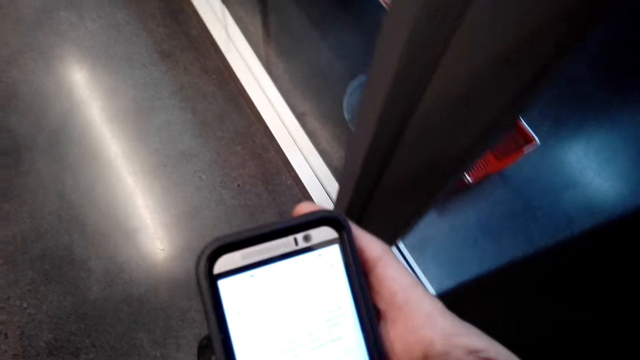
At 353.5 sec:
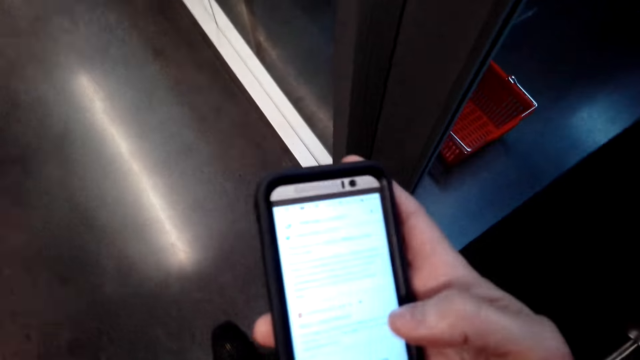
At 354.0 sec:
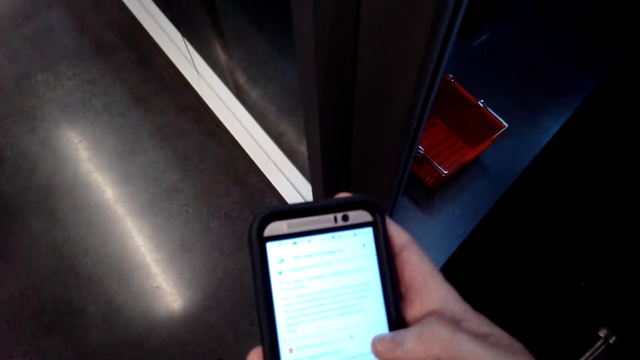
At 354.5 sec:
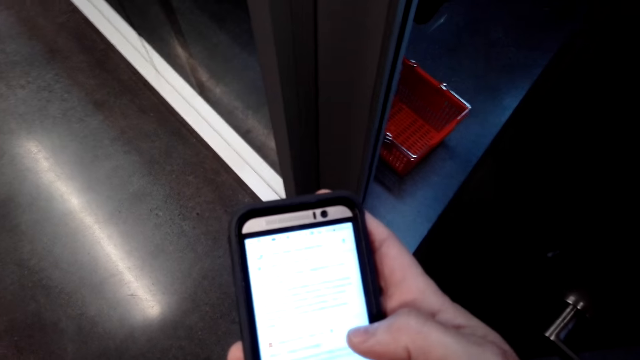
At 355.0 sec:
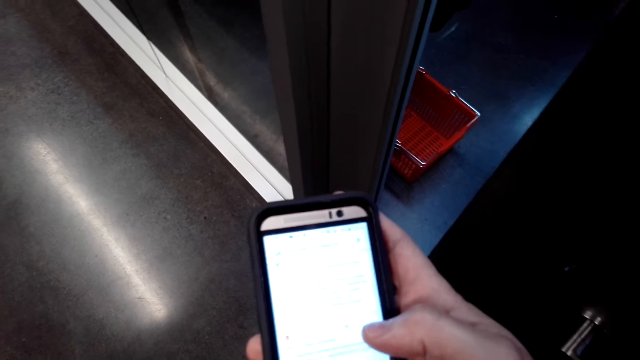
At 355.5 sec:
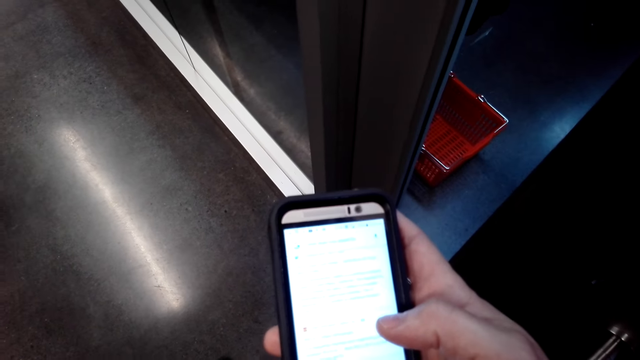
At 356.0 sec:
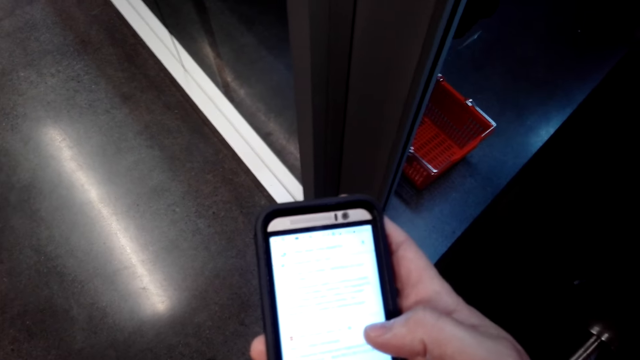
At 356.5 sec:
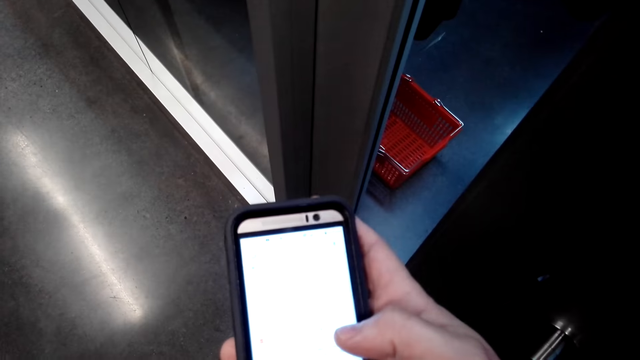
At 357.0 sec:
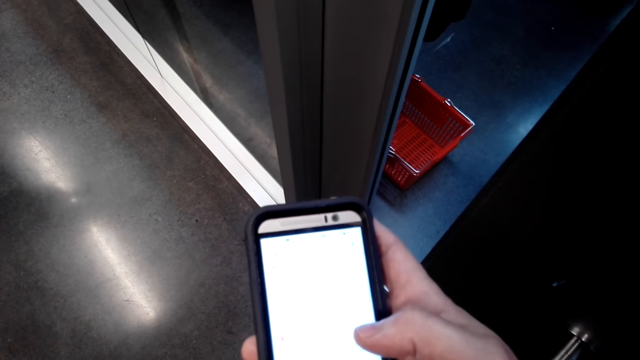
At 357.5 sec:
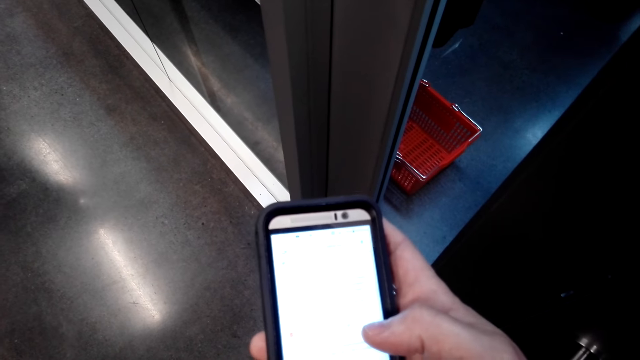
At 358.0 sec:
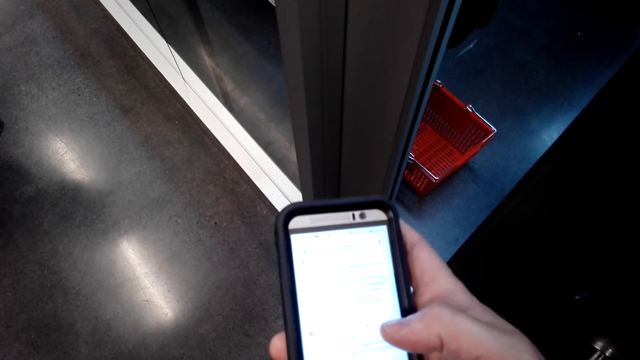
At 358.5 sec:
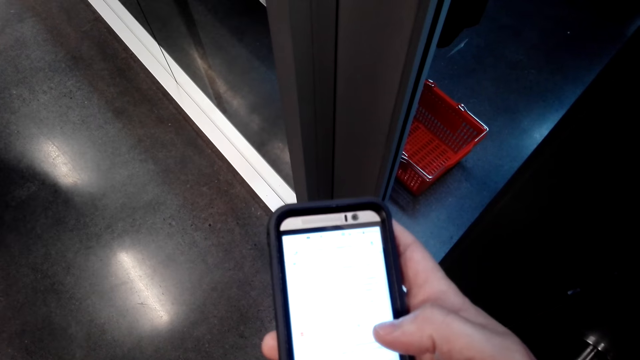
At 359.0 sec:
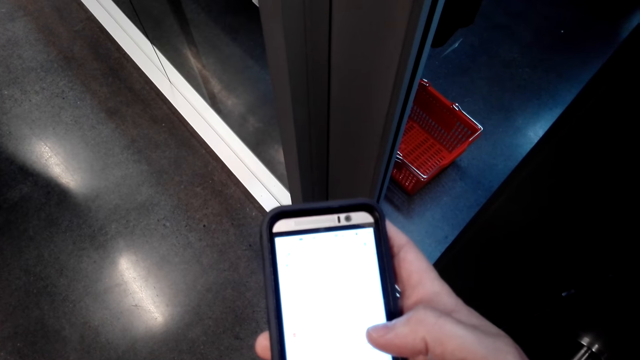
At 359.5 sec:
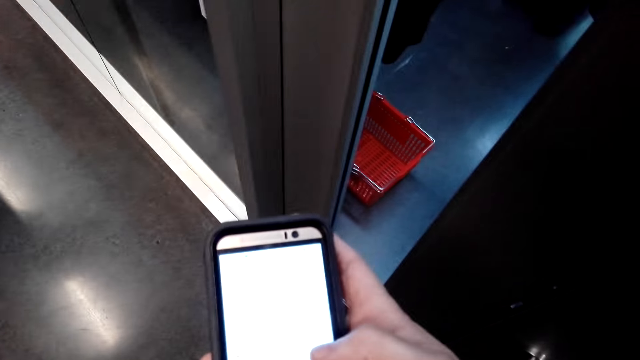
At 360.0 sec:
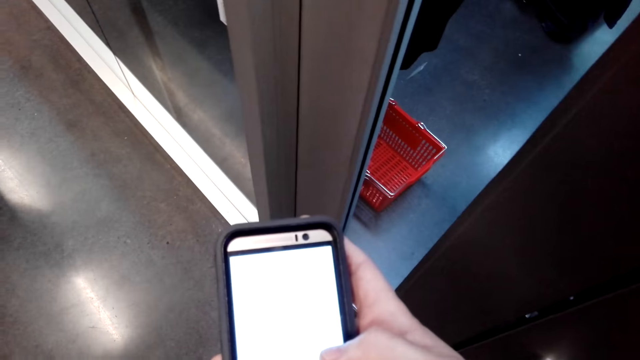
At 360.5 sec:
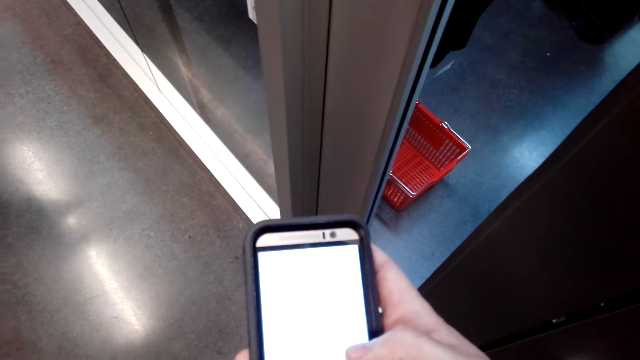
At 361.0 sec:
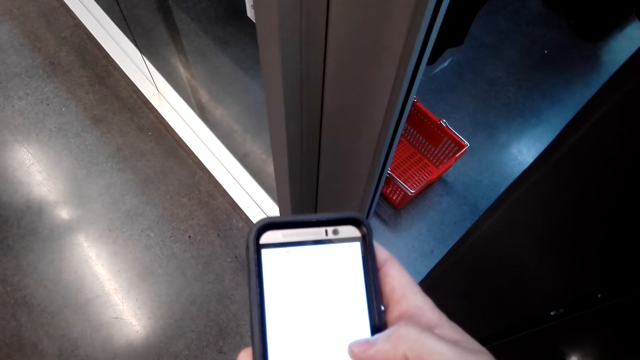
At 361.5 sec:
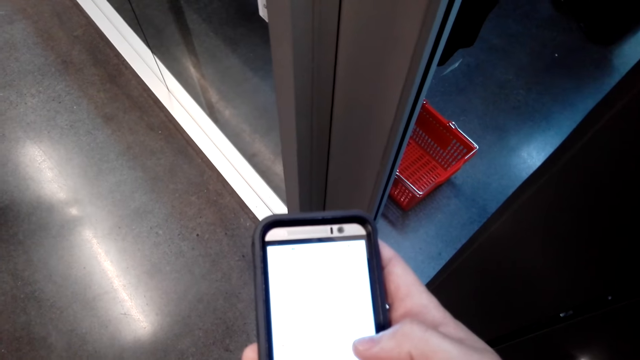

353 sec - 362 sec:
The camera wearer talks to a man.

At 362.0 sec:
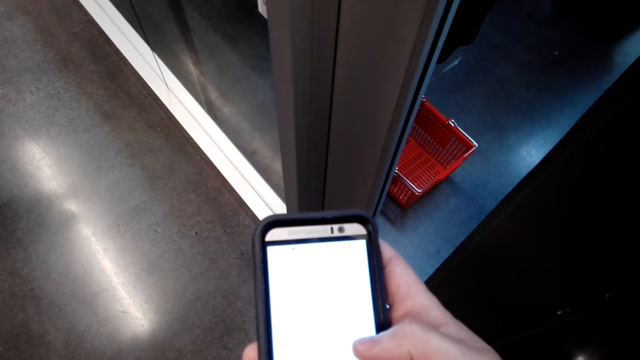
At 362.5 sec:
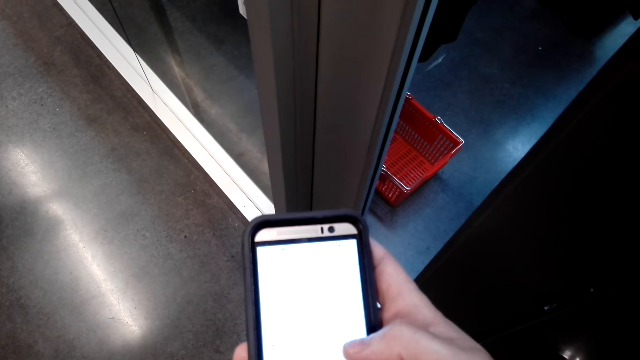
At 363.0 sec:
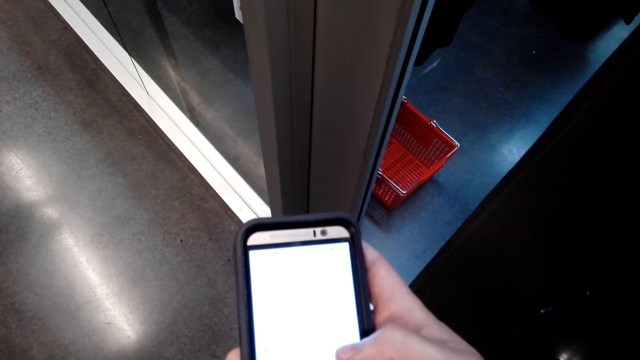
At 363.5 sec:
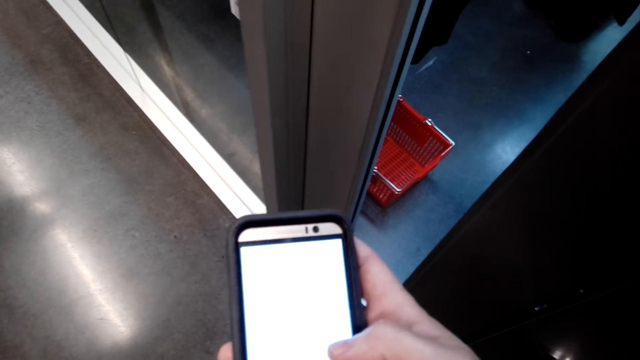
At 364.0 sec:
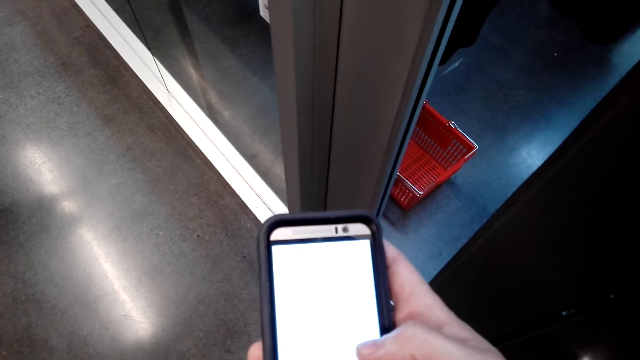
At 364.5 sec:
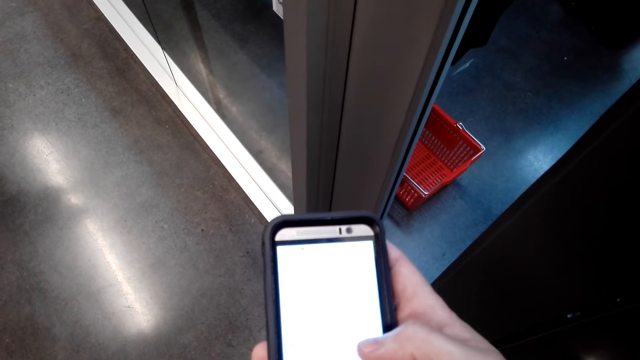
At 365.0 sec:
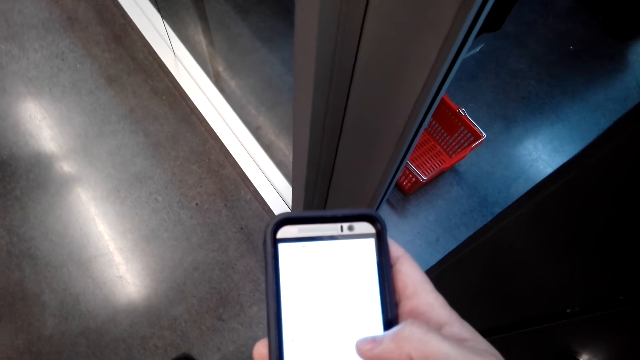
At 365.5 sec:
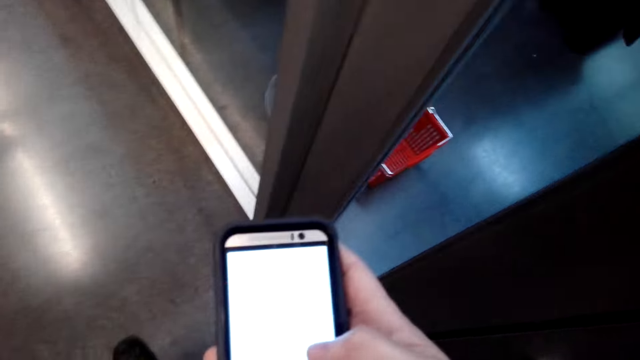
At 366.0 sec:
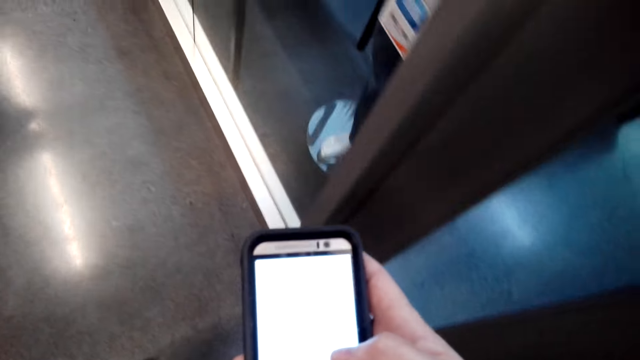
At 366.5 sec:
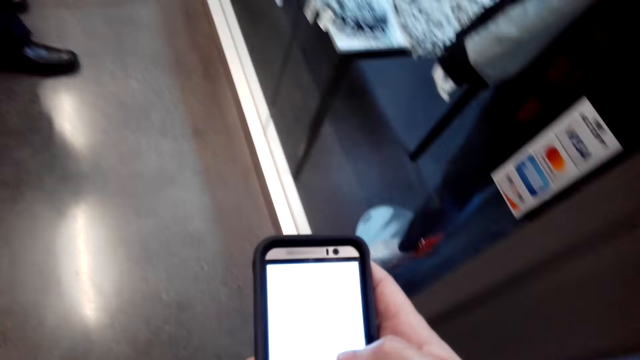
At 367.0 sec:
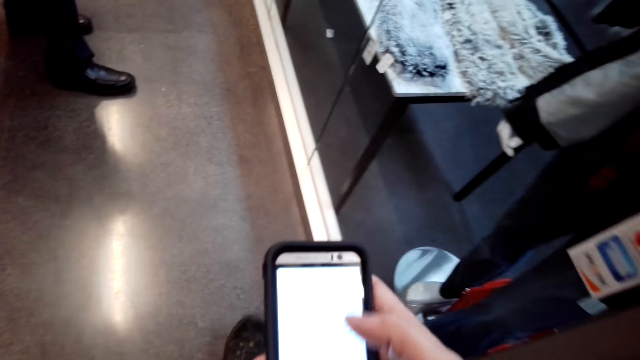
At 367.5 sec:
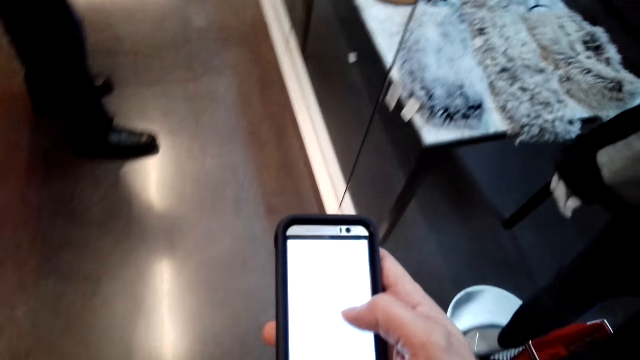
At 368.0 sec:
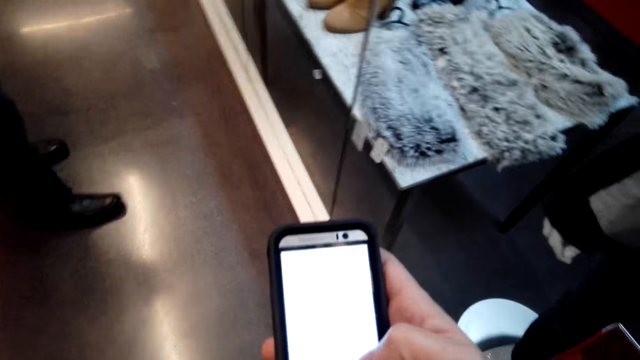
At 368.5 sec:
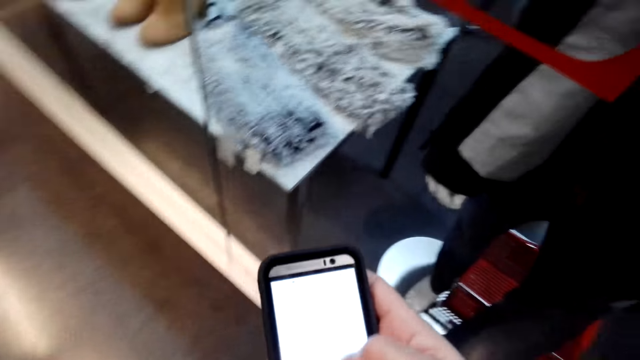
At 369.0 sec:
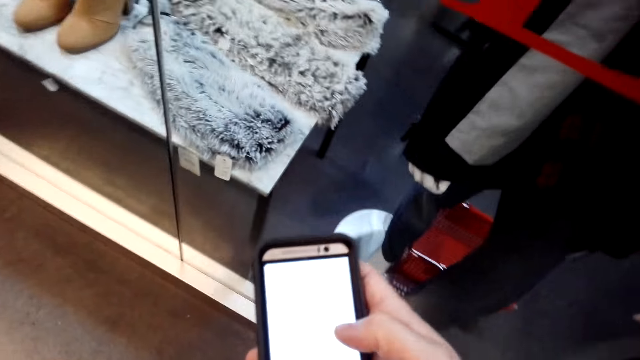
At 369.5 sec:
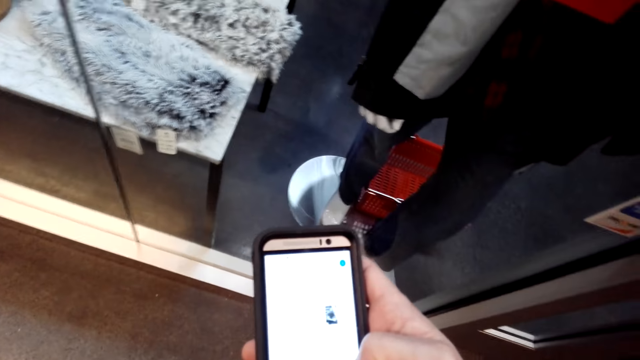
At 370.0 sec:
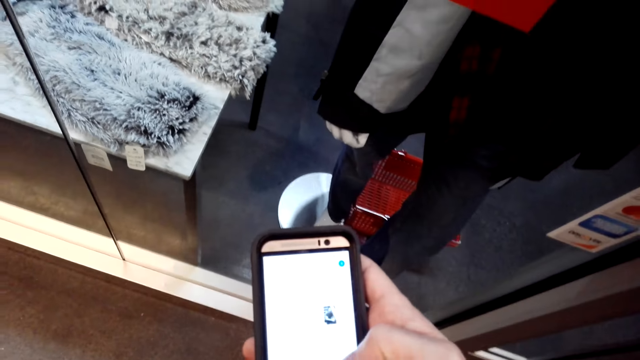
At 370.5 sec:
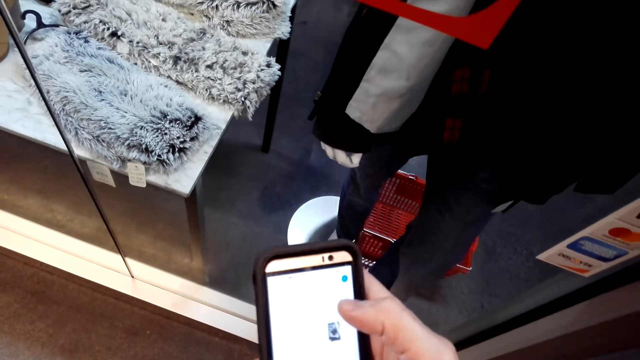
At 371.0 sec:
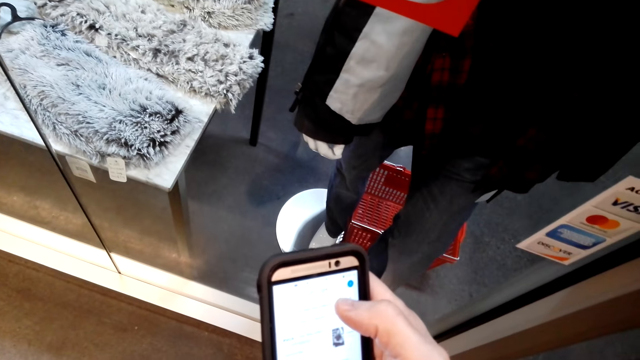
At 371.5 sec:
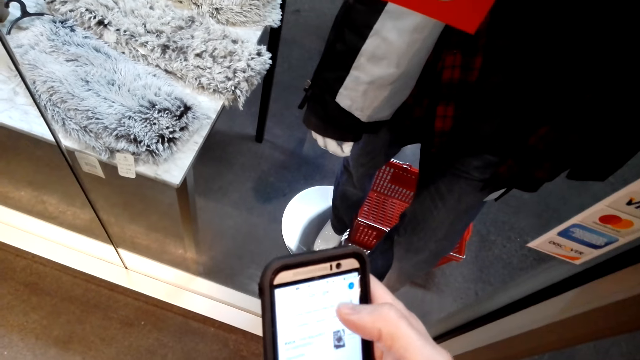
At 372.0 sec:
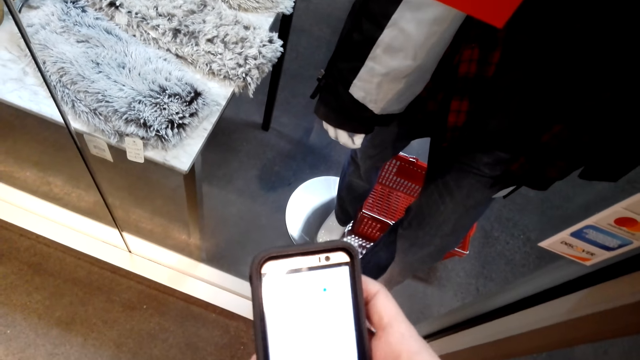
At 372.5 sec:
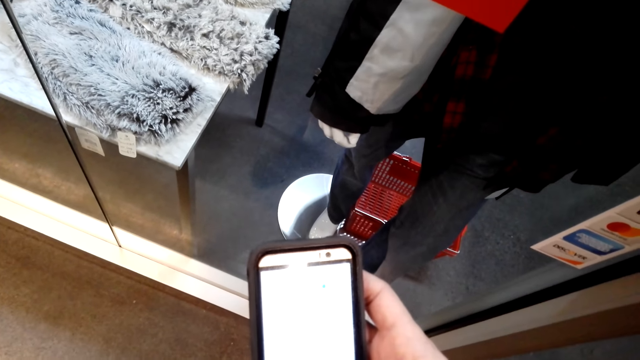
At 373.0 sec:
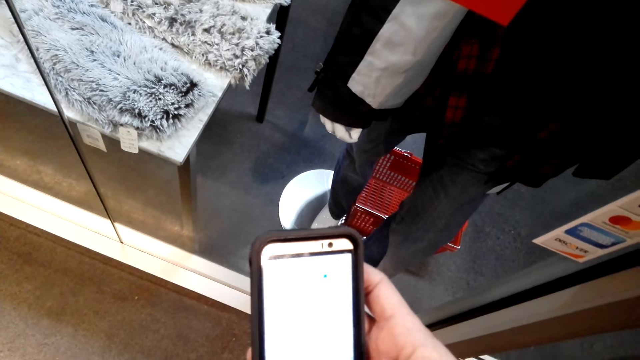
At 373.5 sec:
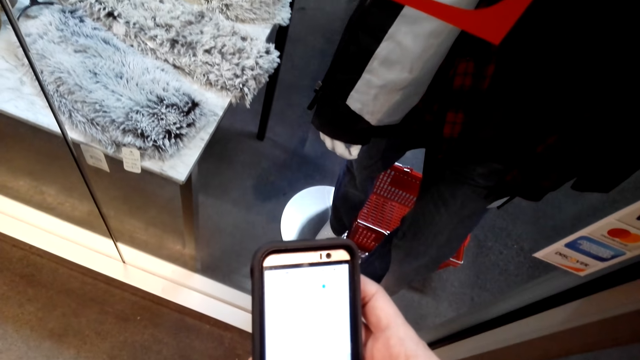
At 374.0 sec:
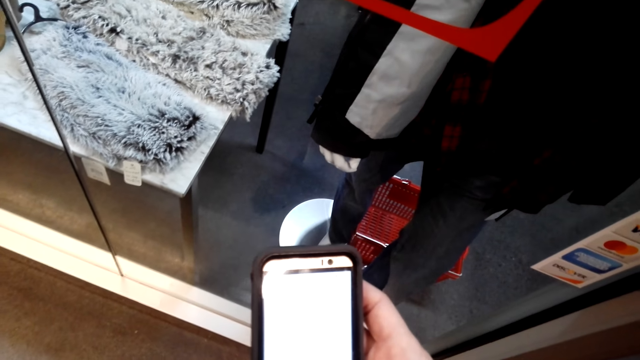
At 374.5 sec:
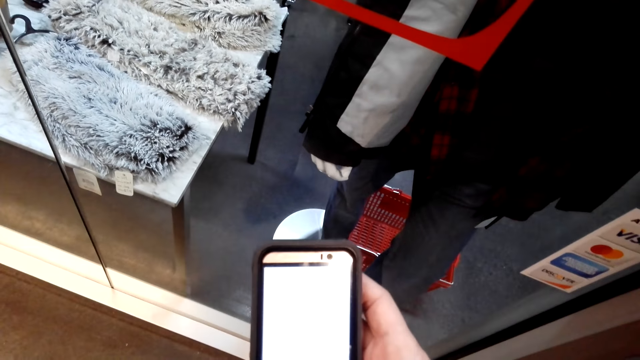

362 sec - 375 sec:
The camera wearer talks to a man.
